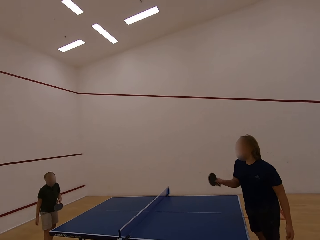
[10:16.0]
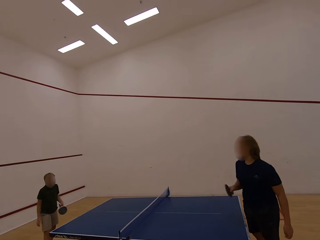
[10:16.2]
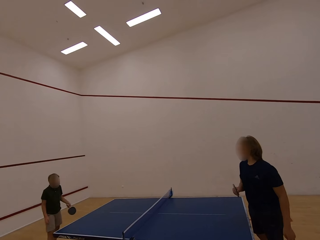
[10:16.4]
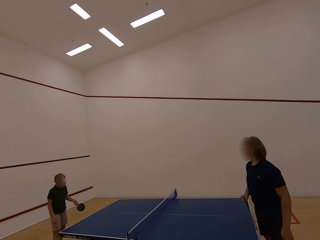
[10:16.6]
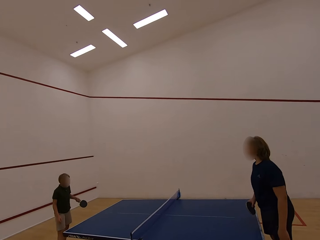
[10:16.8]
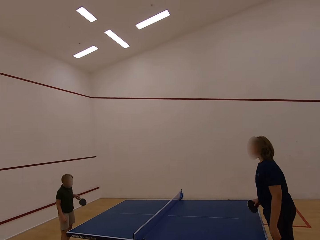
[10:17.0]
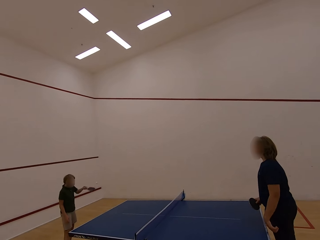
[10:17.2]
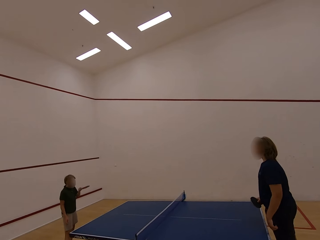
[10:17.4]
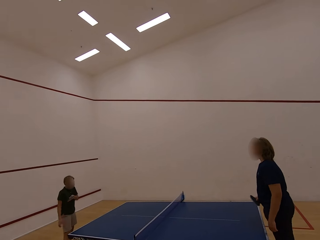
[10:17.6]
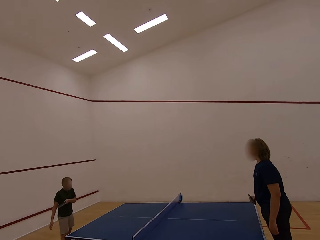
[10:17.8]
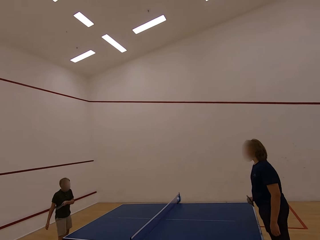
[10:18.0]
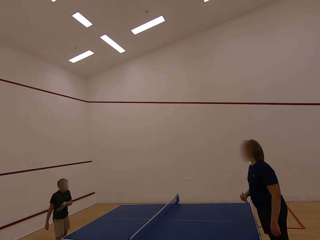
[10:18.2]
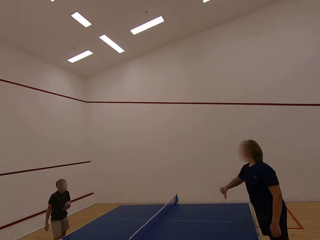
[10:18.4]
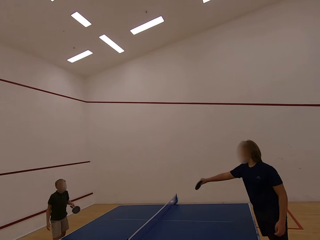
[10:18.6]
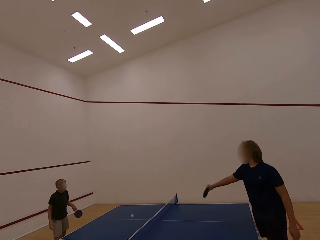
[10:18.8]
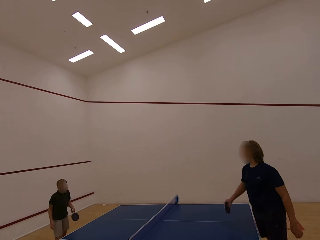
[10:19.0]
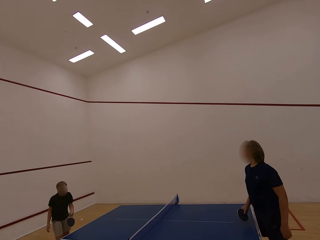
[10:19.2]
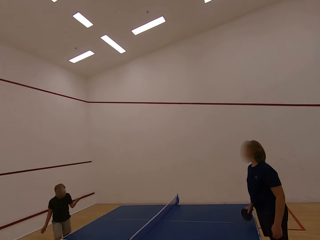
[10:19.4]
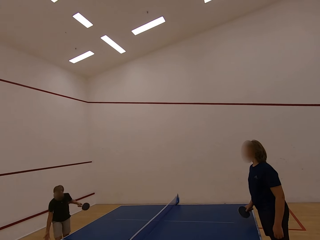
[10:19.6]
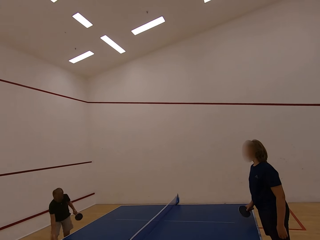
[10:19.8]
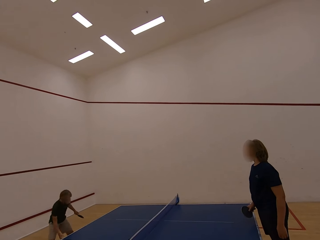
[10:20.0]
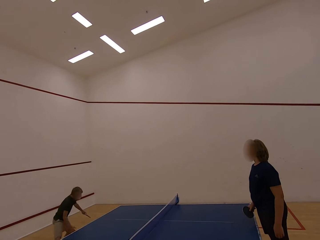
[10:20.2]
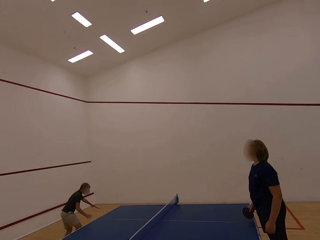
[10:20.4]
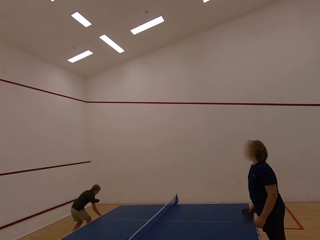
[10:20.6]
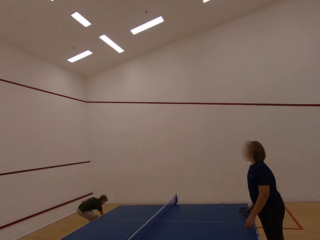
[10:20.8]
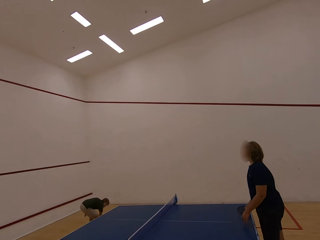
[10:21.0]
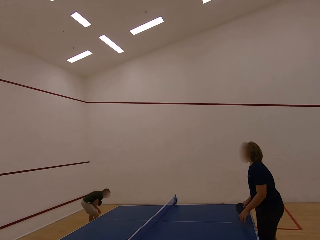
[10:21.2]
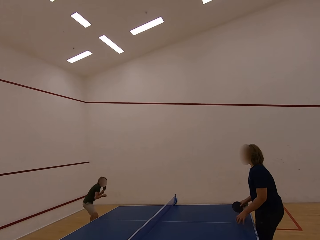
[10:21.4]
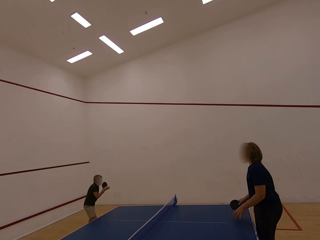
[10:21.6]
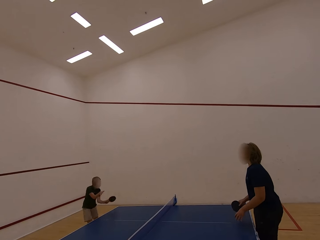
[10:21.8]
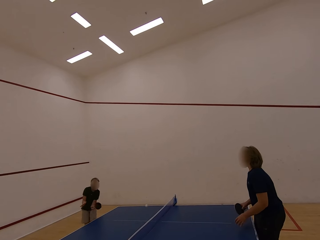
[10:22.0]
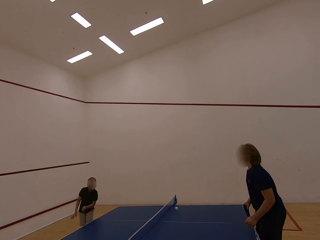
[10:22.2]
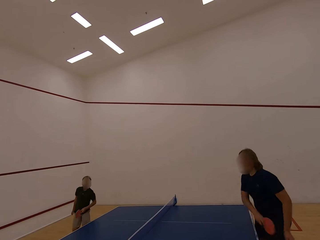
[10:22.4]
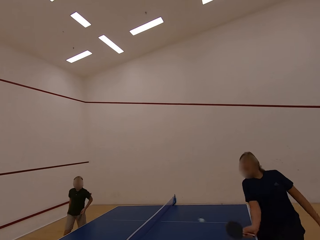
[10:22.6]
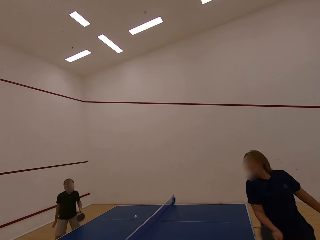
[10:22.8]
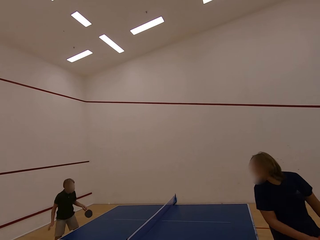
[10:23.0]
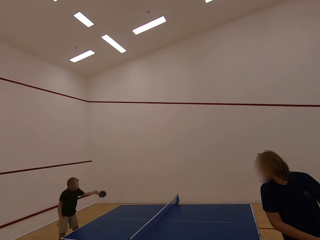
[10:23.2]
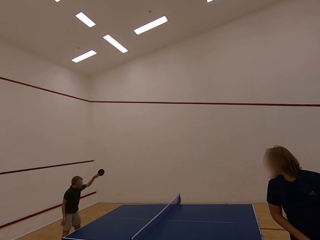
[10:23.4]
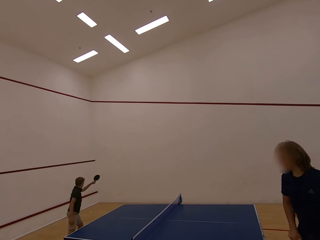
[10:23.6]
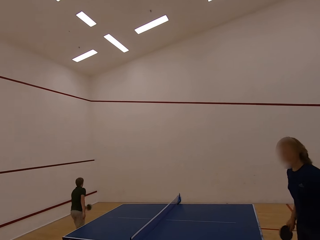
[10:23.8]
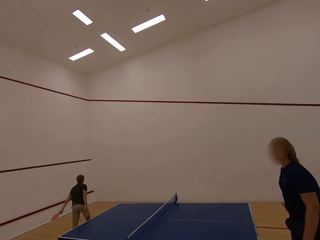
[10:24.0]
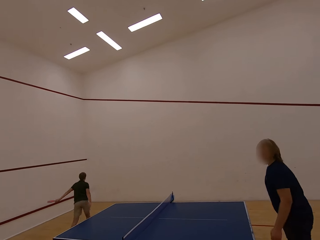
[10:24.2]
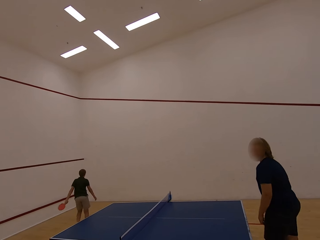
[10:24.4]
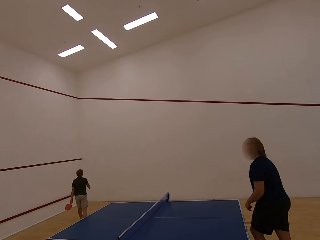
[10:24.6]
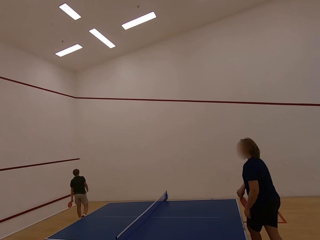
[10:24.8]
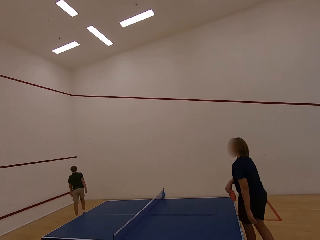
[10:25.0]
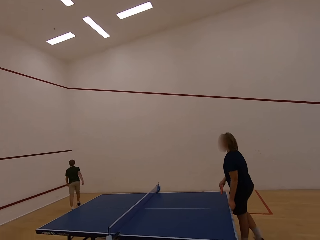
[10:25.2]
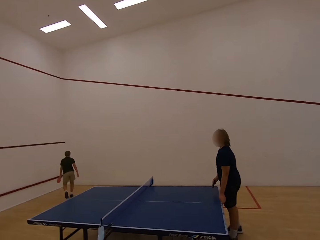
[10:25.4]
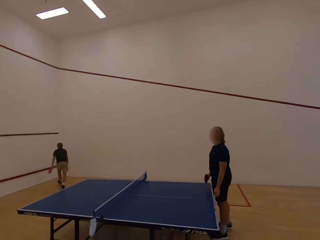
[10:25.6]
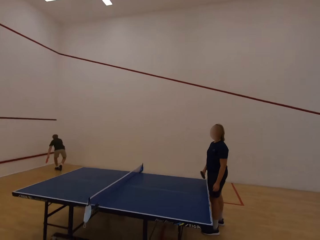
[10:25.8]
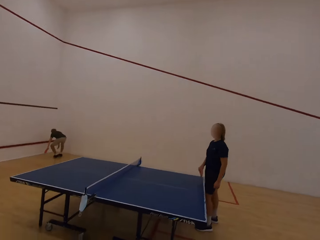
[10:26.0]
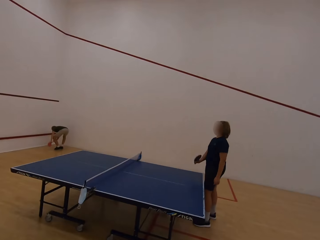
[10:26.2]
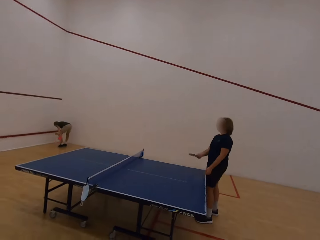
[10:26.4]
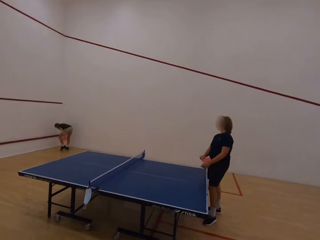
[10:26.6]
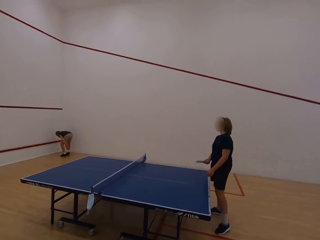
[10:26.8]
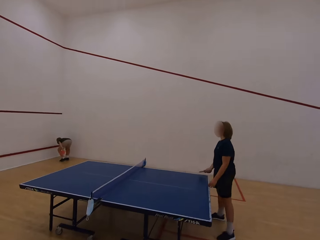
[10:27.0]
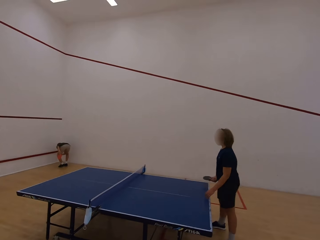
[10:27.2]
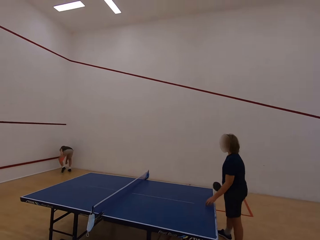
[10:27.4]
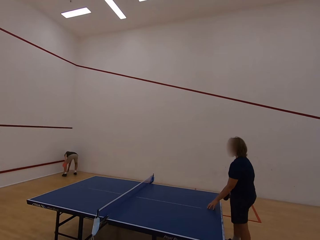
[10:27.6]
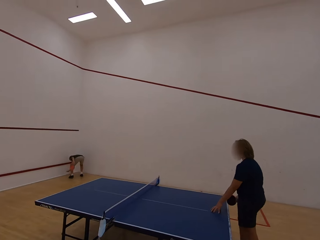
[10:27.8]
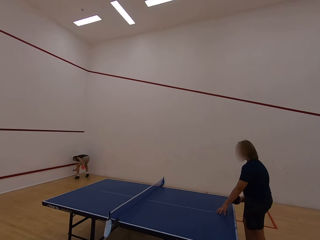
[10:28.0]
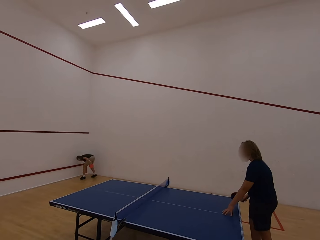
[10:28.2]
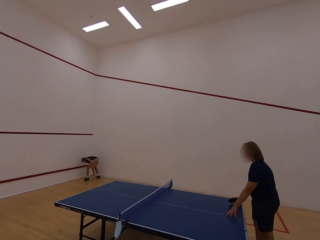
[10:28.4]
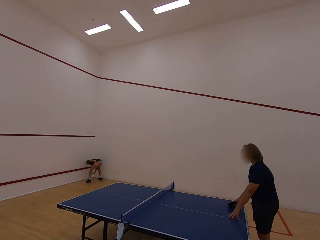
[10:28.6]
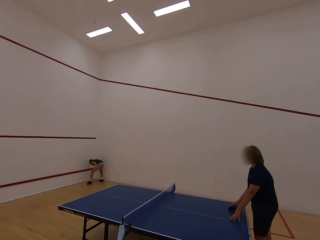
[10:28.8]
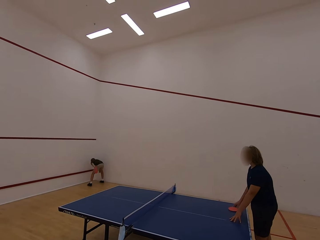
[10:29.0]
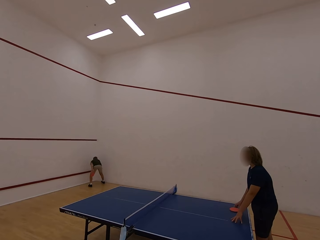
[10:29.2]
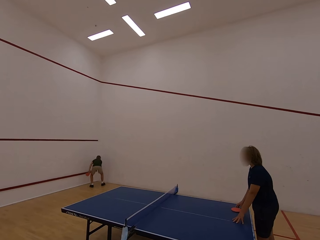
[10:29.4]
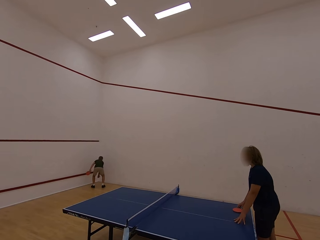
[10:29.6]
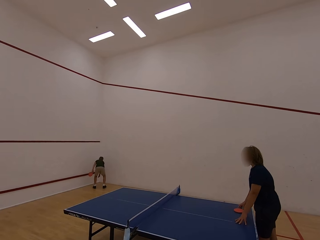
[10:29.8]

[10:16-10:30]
A lady hits the ball towards a man. The man hits the ball towards the lady. The lady hits the ball towards the man. The man hits the ball towards the lady. The man walks in the room, follows the ball, picks up the ball with the right hand and walks in the room. The man plays the table tennis and hits the ball towards the lady. The lady plays the table tennis and hits the ball towards the man. The man walks in the room and follows the ball. The lady walks in the room. The man picks up the ball with the right hand. The lady leans both hands on the table tennis board.

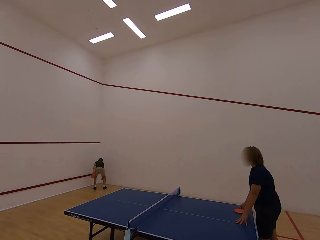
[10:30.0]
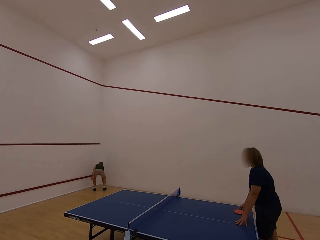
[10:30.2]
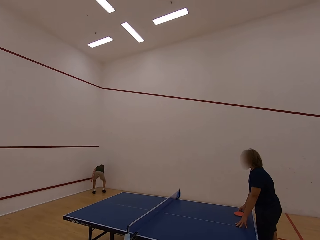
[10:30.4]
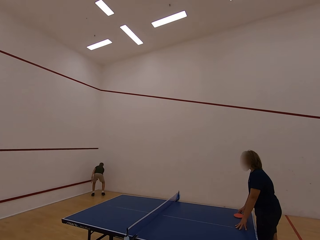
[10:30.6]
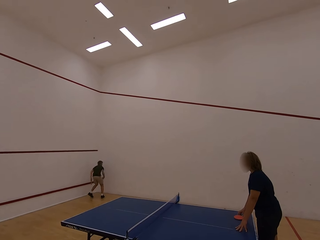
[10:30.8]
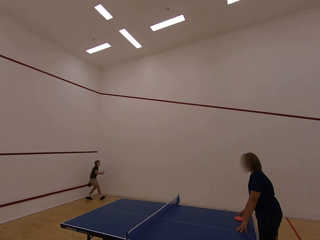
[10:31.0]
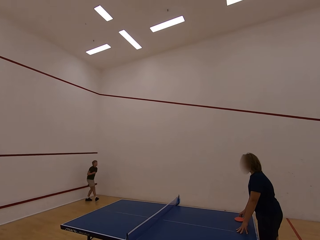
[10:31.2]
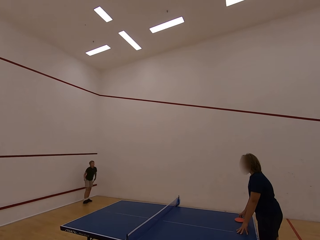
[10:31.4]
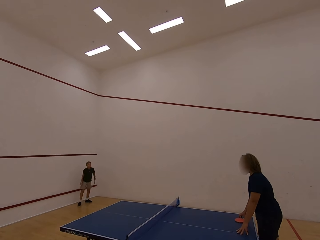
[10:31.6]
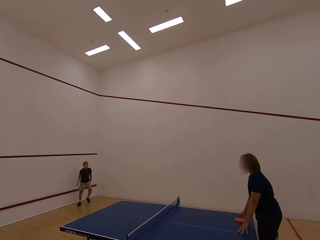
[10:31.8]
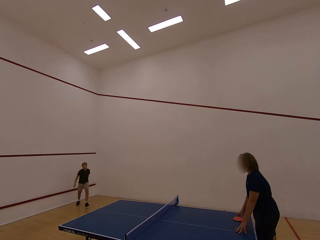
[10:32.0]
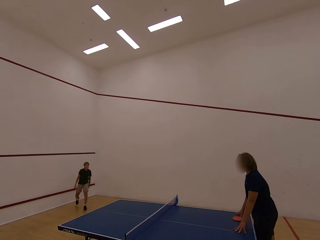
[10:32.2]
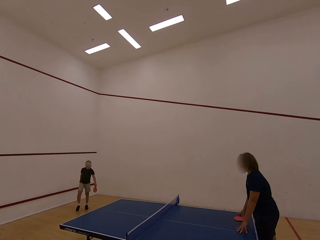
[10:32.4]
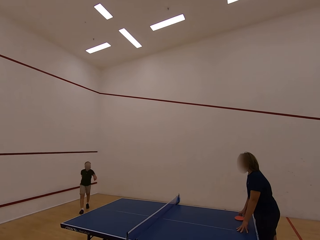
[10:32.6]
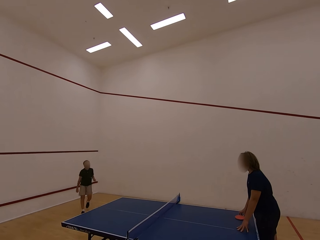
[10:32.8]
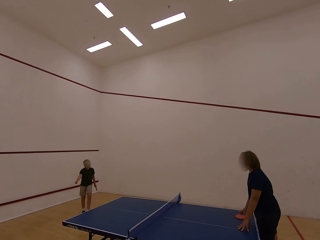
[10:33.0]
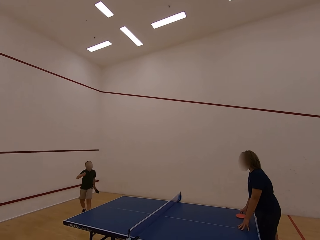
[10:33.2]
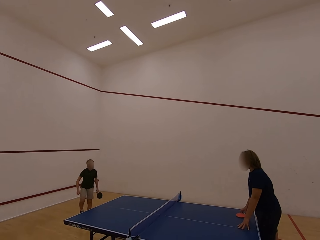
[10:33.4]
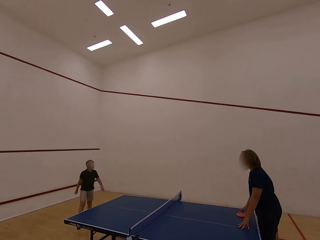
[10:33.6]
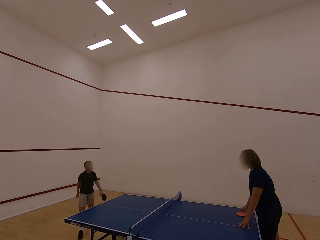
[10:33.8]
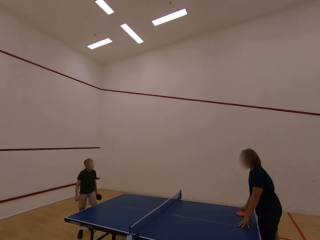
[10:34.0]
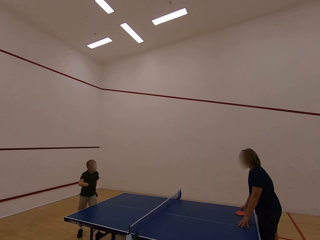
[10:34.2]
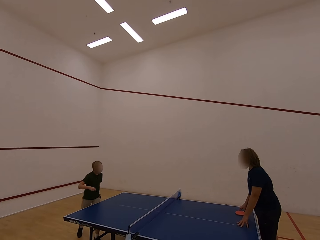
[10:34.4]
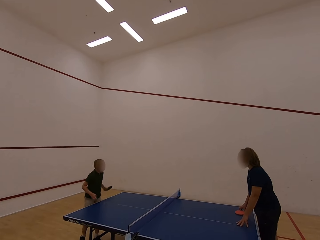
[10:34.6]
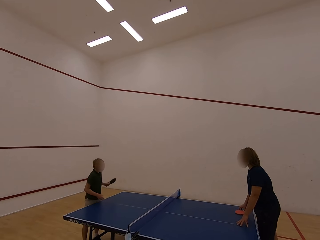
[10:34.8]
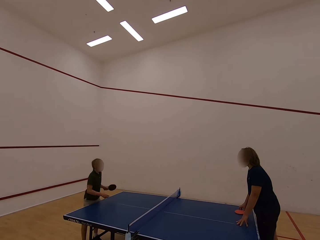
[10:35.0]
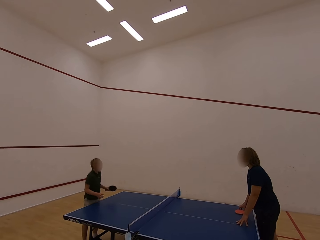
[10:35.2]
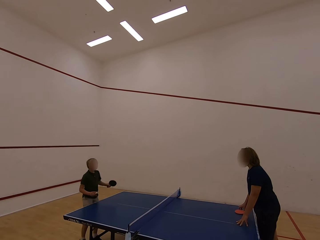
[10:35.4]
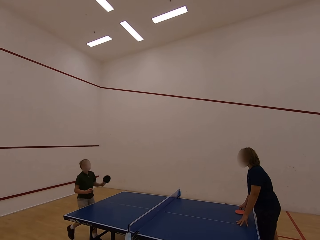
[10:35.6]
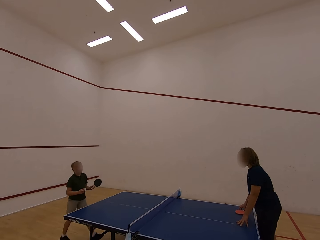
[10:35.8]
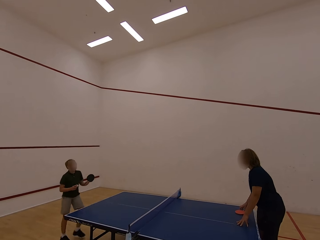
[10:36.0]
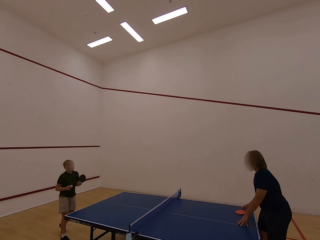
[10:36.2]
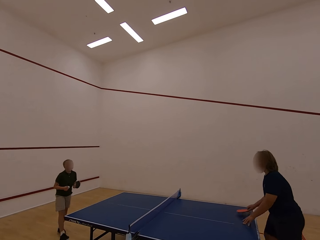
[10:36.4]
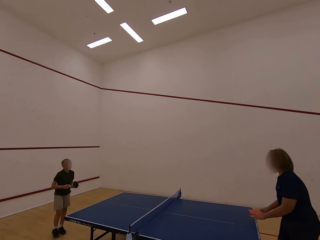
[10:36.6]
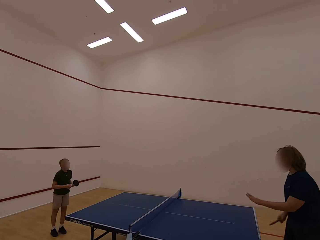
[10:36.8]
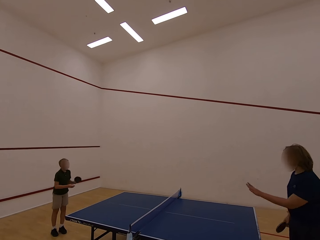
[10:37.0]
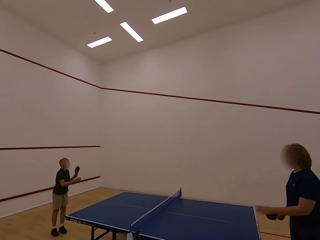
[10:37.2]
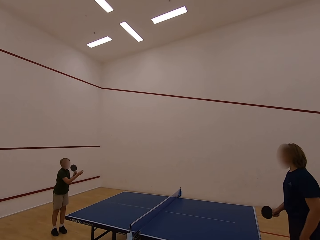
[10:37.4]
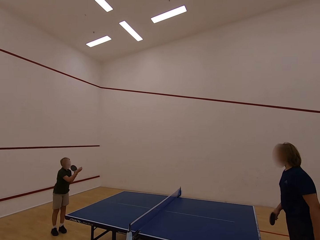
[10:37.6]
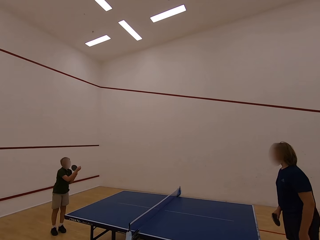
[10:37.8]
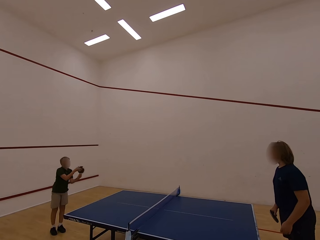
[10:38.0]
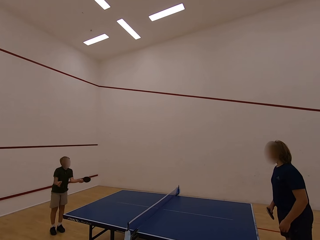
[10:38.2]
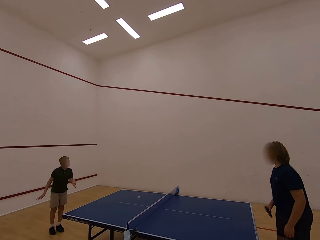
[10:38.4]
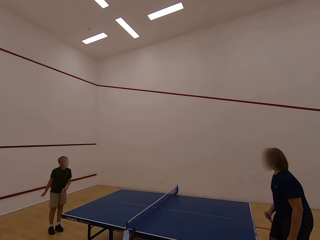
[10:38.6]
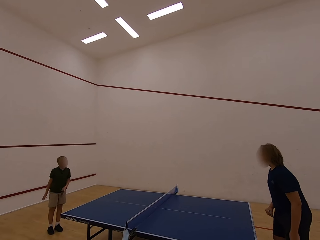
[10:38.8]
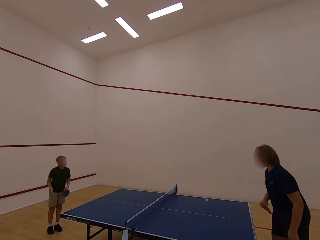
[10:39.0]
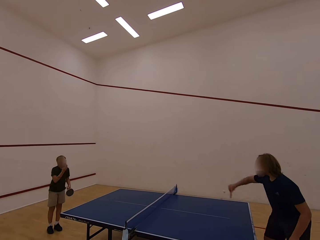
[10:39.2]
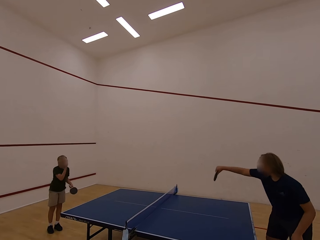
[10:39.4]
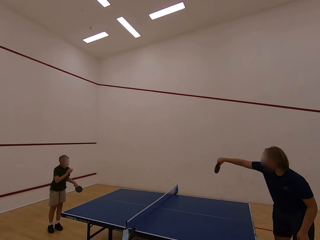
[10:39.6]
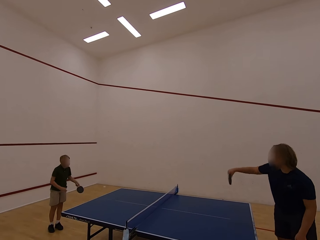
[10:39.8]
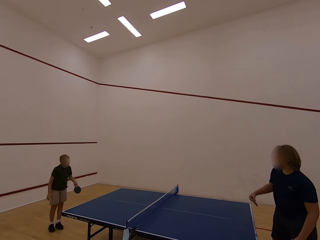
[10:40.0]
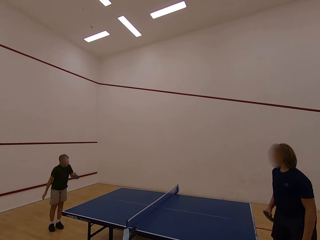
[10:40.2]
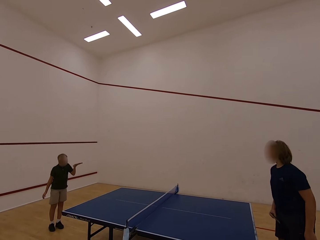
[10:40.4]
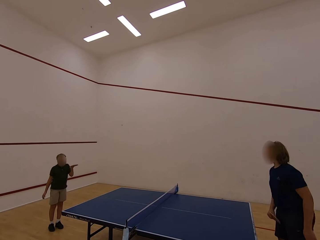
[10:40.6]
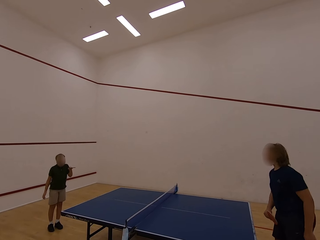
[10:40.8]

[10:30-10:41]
A man walks in the room and moves to the table. A lady swings the left hand. The man hits the ball towards the lady and plays the table tennis. The lady plays the table tennis and hits the ball towards the man. The man hits the ball towards the lady.
